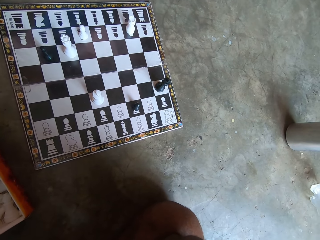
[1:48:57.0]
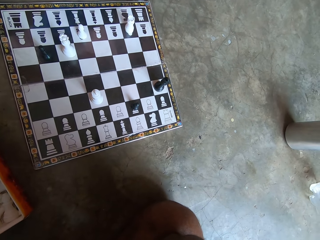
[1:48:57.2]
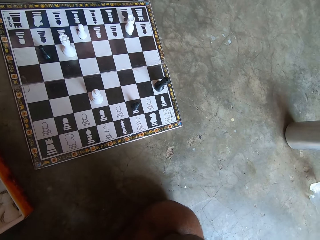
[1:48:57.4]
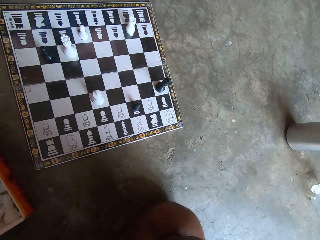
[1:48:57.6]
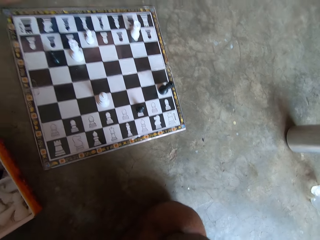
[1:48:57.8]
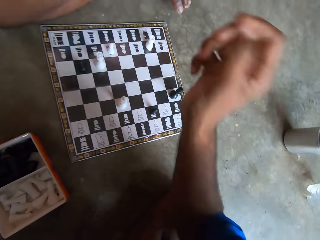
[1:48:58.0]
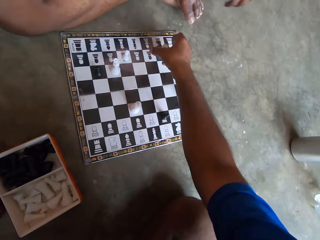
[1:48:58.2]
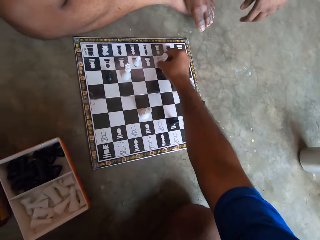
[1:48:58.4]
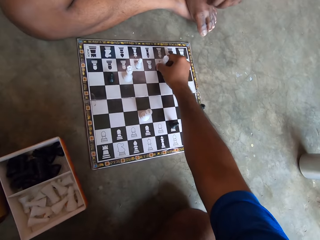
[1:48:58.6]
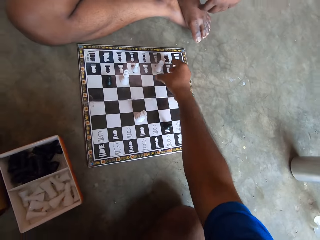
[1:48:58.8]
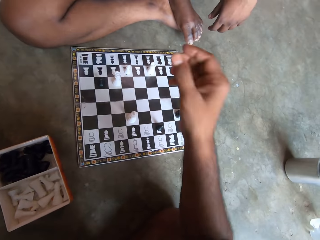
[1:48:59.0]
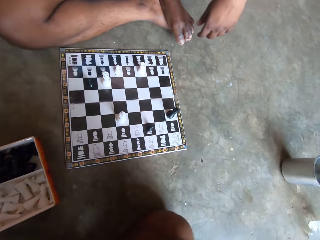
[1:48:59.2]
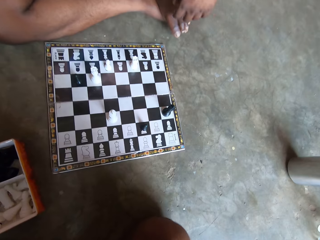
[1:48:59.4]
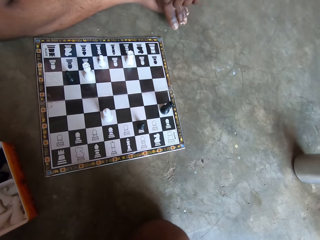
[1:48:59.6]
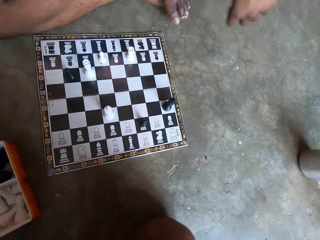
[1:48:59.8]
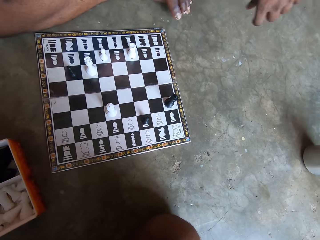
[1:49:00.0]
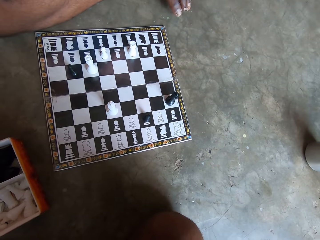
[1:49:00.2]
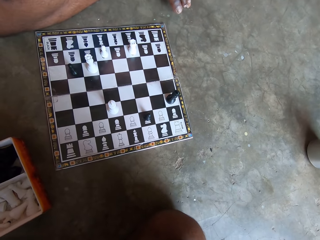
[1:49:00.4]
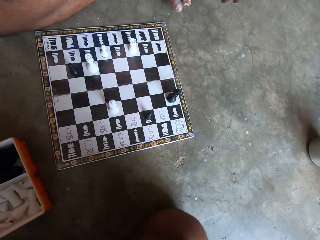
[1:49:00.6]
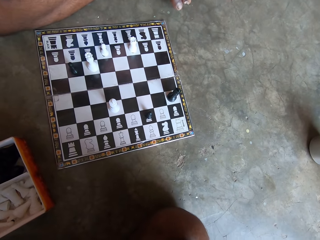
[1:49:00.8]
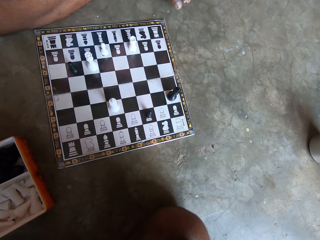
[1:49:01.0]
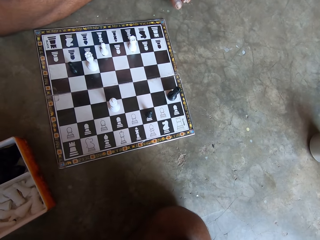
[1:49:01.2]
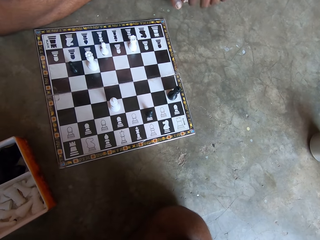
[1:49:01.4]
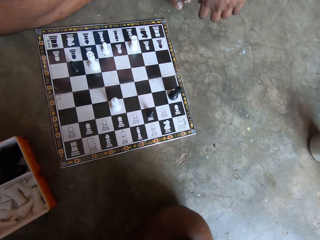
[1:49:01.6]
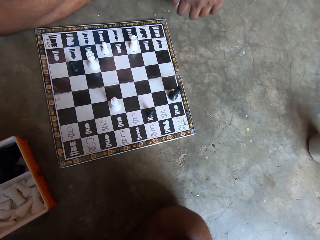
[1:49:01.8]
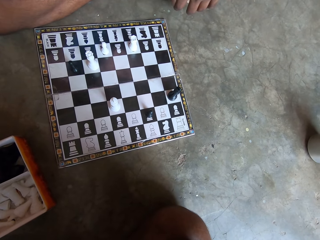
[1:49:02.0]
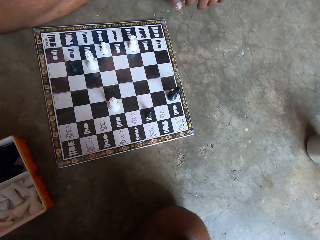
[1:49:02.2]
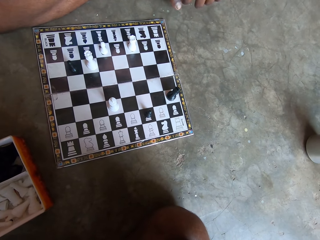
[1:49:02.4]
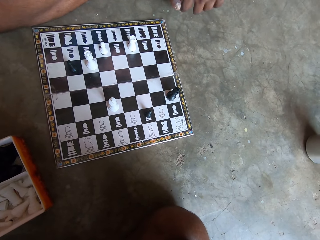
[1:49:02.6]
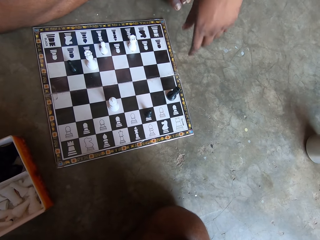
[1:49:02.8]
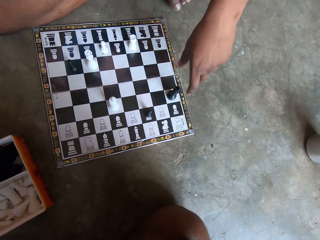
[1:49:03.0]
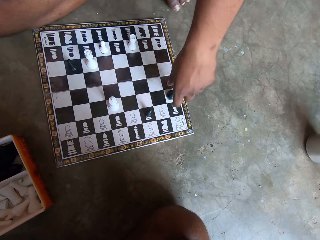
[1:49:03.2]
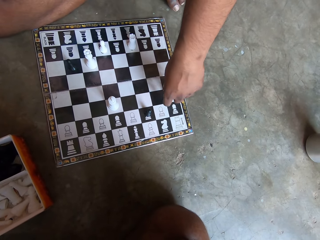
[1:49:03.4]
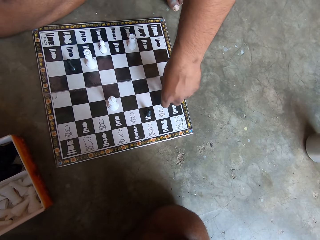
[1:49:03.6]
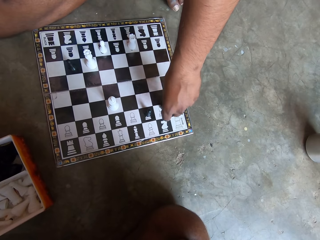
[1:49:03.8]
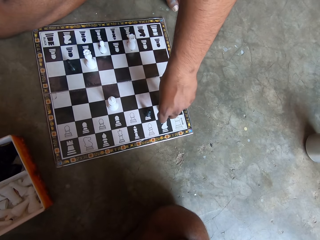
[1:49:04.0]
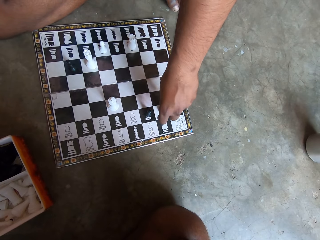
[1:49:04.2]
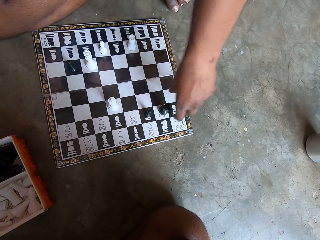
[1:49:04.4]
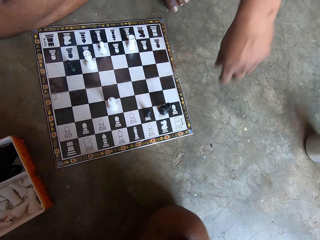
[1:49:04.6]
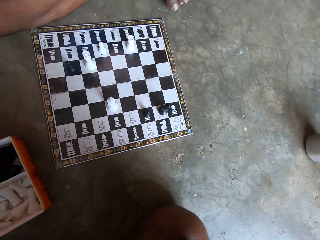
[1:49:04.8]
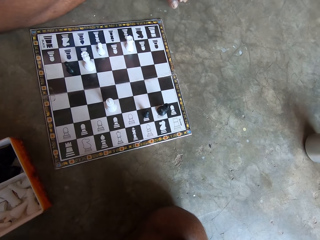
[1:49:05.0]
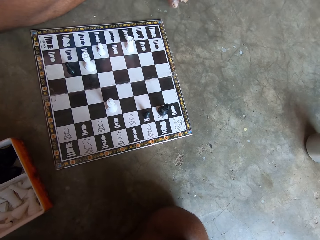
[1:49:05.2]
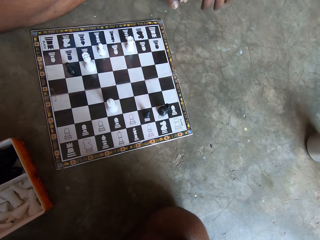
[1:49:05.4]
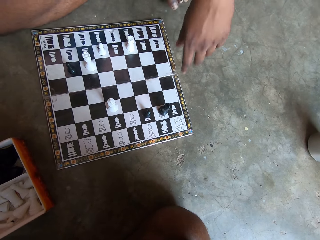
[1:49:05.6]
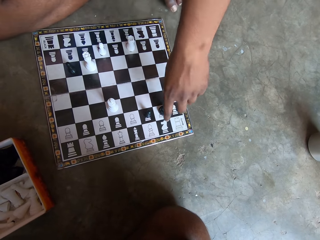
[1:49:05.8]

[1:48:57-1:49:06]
The camera wearer moves another white piece on the chess board. They look at the chessboard. The man moves another black piece on the chess board.

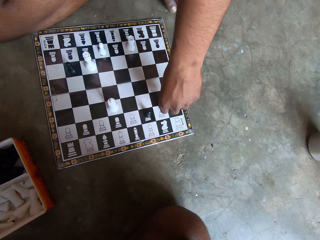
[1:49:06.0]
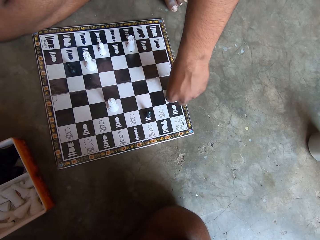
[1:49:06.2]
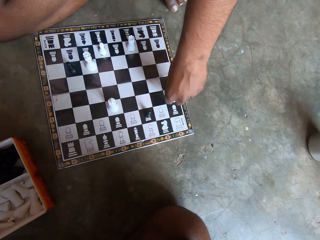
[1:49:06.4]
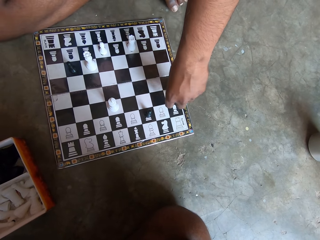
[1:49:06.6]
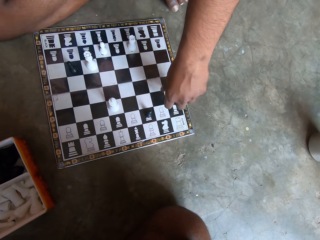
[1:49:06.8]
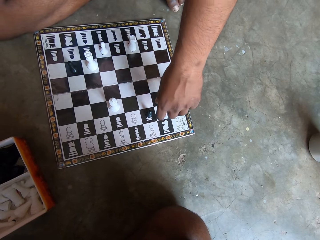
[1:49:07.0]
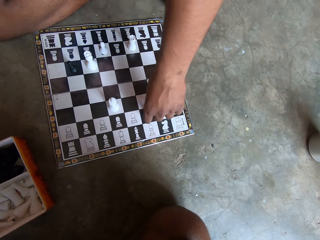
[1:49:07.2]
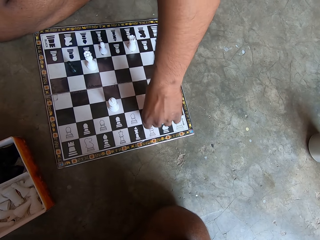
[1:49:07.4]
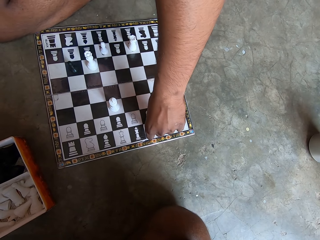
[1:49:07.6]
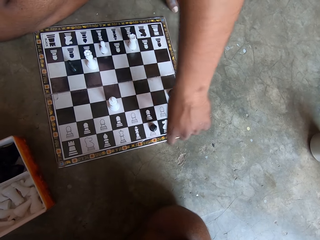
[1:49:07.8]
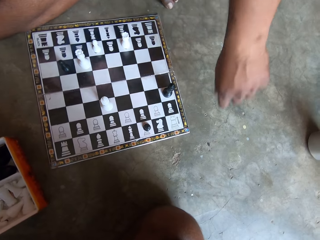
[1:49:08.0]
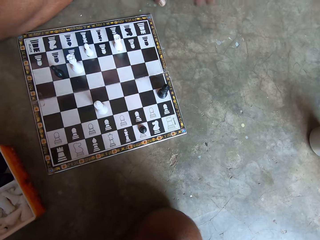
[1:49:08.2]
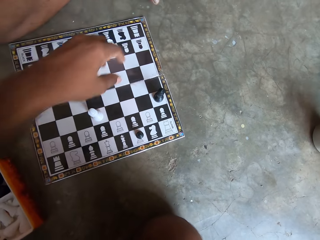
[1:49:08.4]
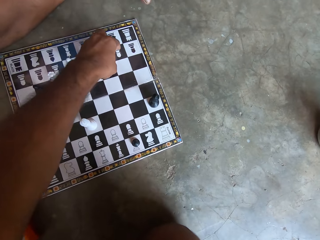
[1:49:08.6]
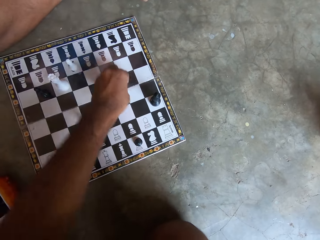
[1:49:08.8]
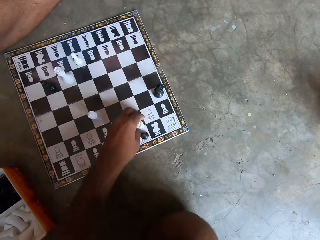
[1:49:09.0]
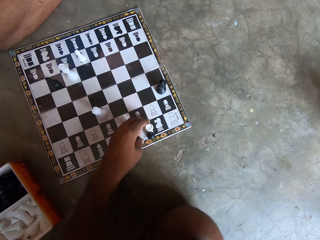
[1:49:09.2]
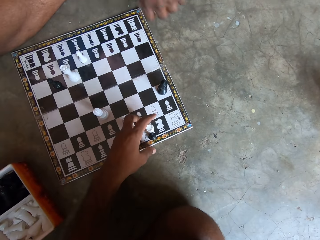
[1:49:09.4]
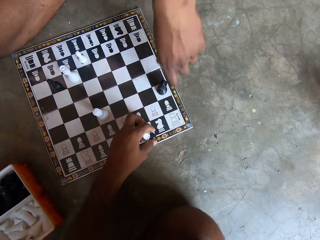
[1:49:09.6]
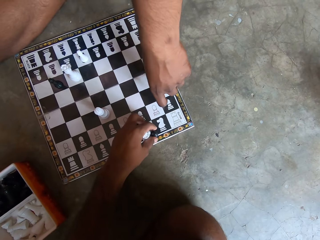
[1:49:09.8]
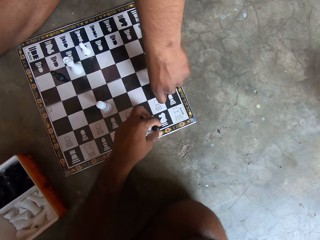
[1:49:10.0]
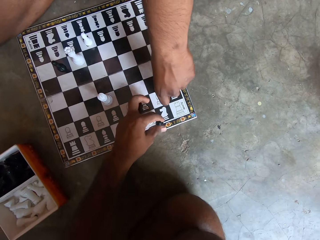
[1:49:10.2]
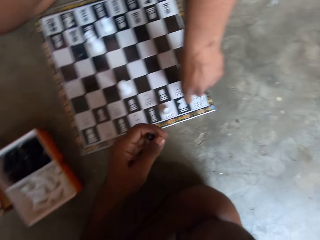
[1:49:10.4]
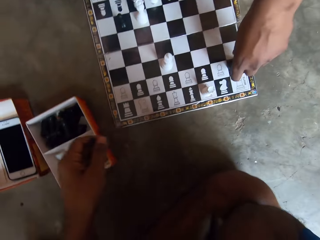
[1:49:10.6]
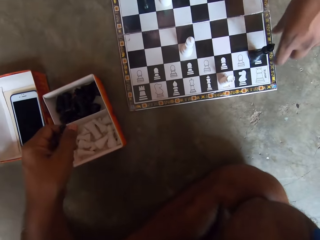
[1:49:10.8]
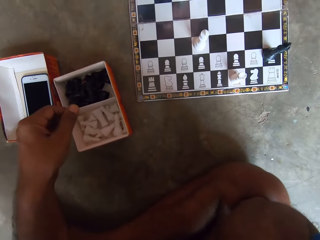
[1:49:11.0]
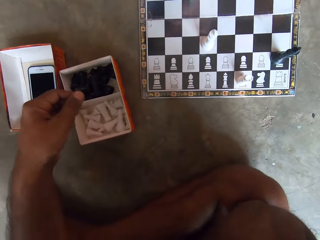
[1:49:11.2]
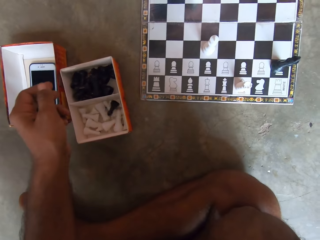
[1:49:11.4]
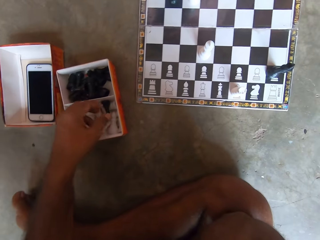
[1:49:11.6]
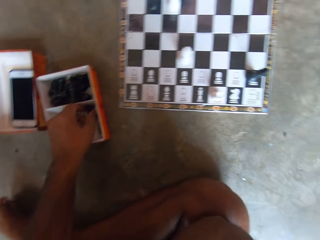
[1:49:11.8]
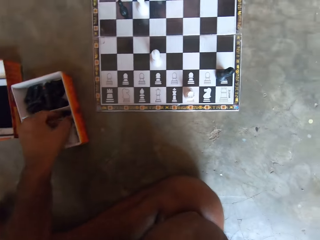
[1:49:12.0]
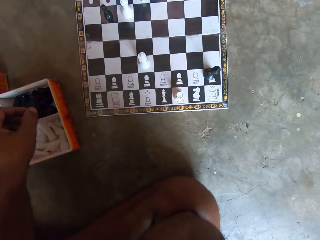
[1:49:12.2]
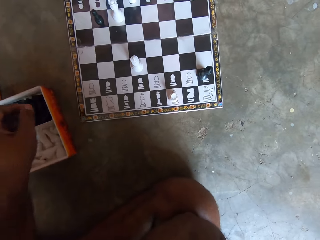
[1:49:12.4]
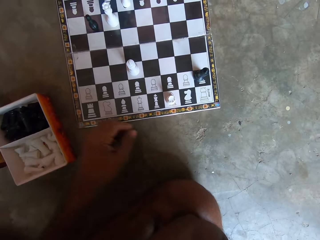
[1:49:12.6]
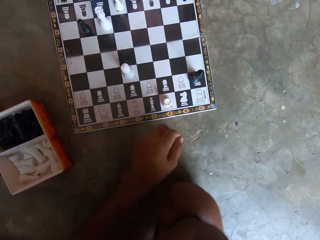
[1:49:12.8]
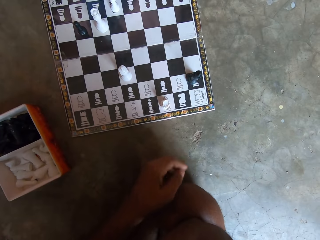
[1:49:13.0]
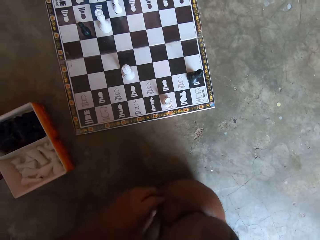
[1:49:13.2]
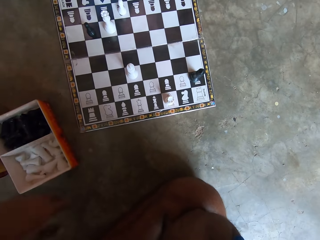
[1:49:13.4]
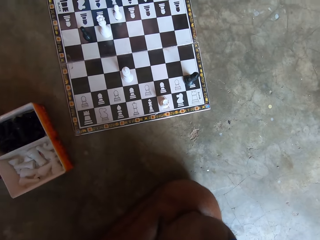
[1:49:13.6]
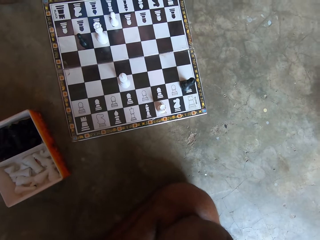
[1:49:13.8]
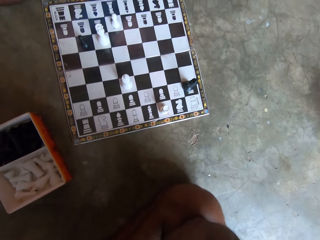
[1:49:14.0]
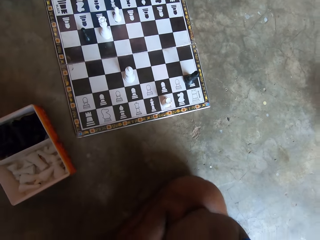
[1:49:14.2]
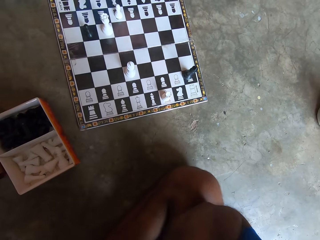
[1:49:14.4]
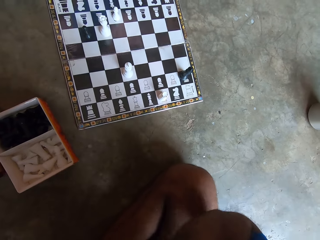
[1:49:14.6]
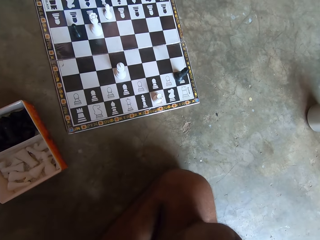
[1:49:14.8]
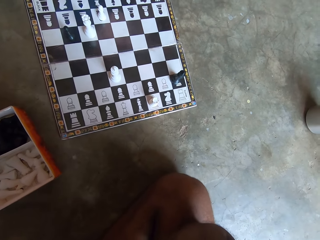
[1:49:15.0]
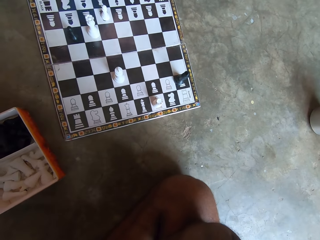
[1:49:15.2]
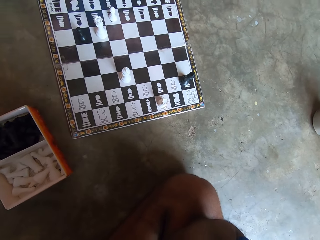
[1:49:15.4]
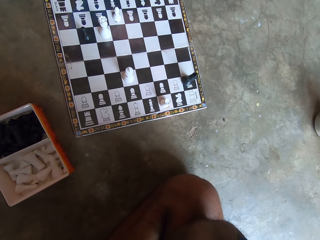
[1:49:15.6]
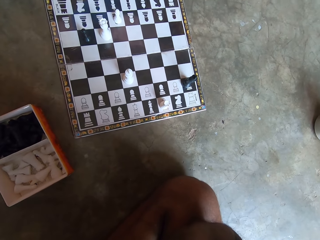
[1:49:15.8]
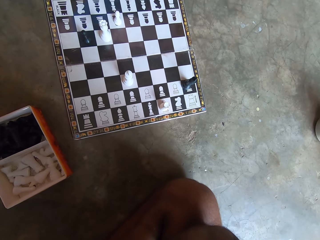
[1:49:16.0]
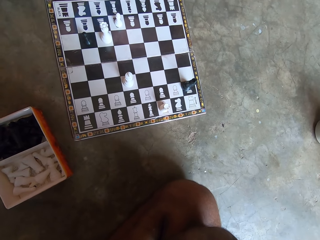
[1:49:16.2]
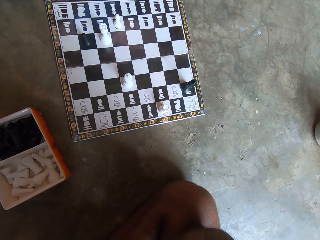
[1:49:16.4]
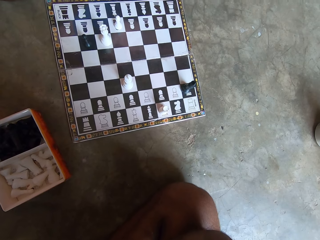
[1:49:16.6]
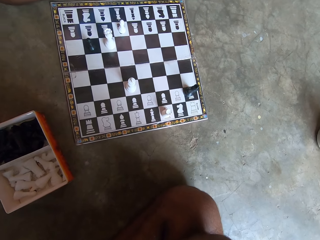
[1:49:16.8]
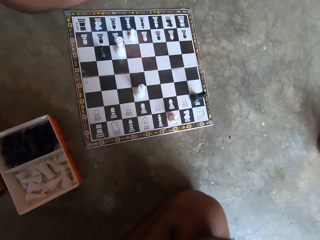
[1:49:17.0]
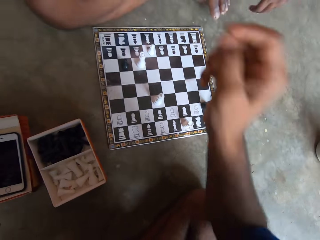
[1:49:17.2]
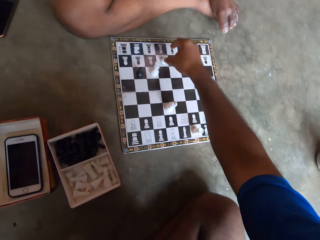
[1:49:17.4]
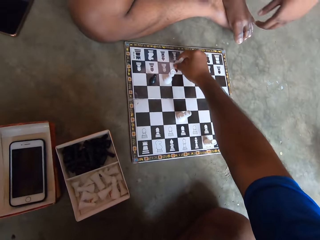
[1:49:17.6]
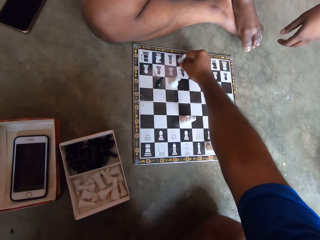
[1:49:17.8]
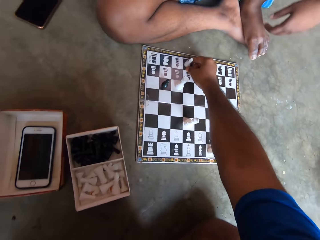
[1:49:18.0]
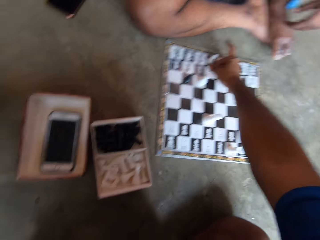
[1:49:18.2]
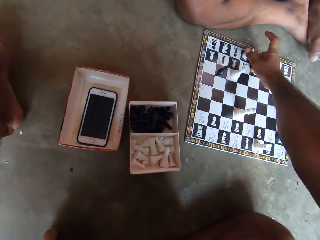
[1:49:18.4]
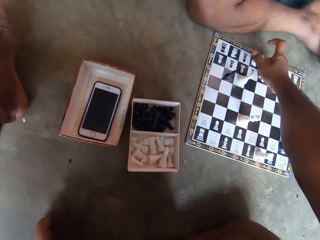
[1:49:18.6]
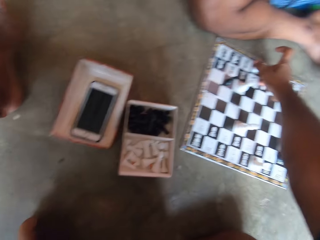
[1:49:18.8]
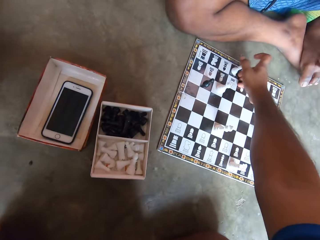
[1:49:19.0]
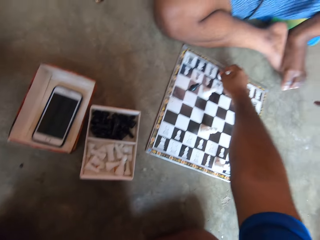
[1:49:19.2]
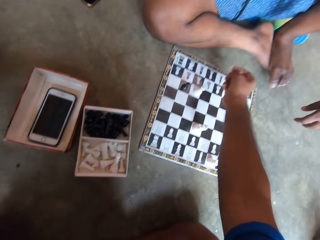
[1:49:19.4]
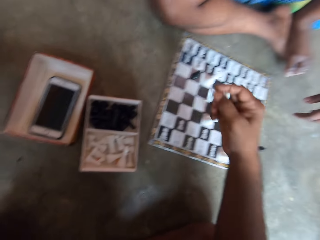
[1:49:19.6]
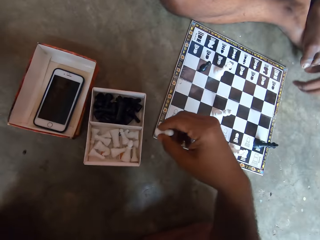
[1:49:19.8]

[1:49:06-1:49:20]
The man moves the black piece back to its former position and moves another black piece on the chess board. The camera wearer moves the same white piece on the chess board. He picks a black piece from the chess board. The man moves another black piece on the chess board. The camera wearer puts the black piece in the carton to his left. He looks at the chessboard. He moves another white piece on the chess board. He picks the white piece.
